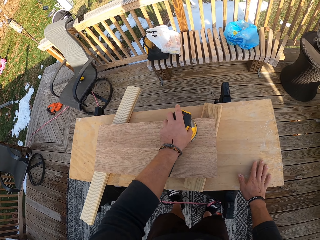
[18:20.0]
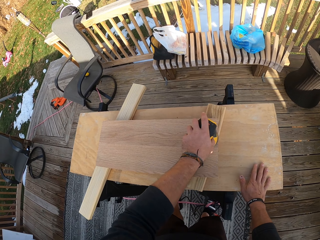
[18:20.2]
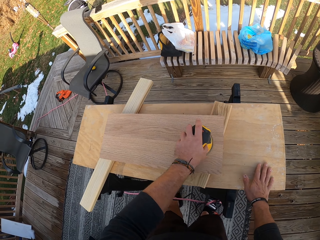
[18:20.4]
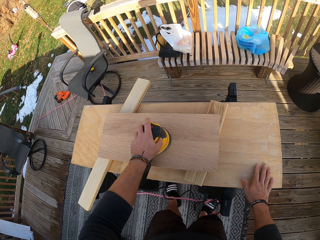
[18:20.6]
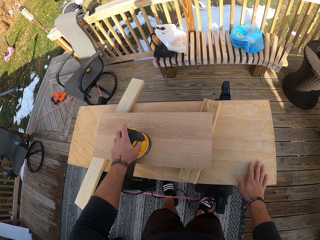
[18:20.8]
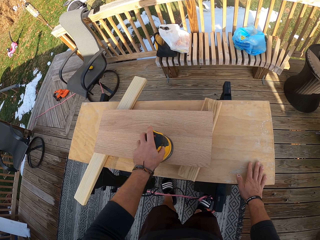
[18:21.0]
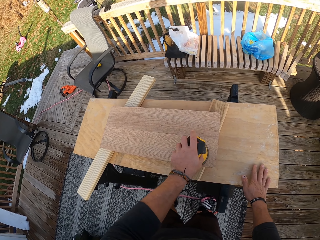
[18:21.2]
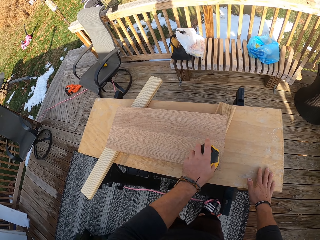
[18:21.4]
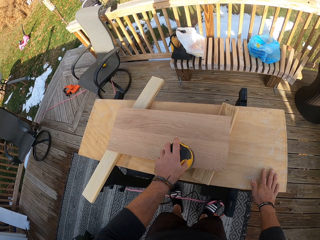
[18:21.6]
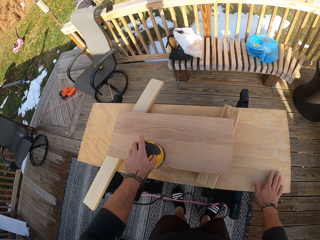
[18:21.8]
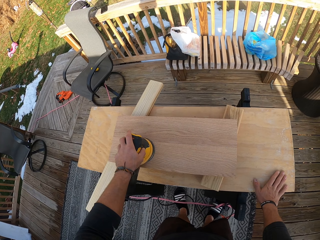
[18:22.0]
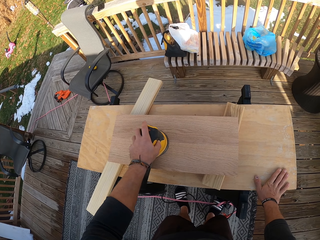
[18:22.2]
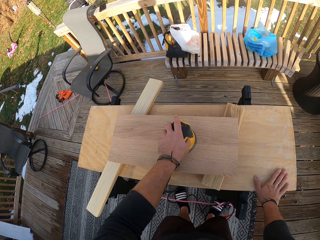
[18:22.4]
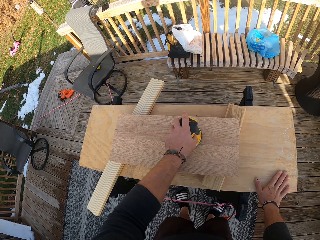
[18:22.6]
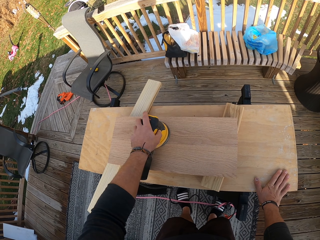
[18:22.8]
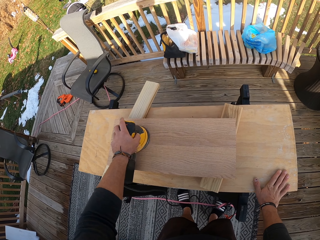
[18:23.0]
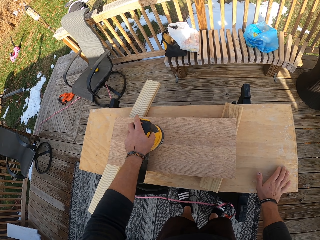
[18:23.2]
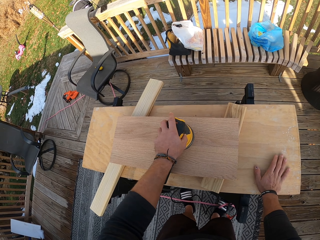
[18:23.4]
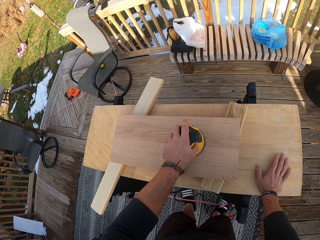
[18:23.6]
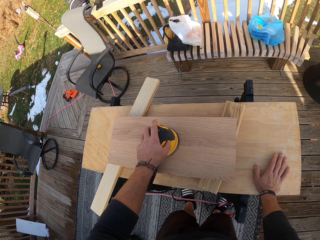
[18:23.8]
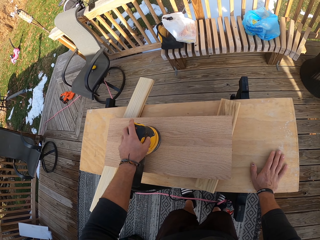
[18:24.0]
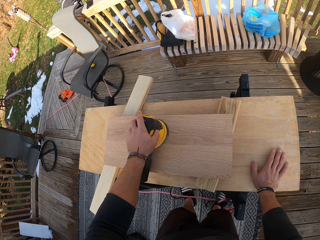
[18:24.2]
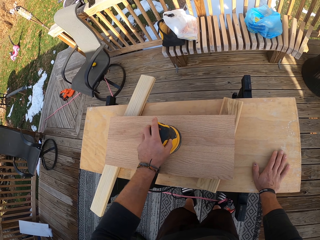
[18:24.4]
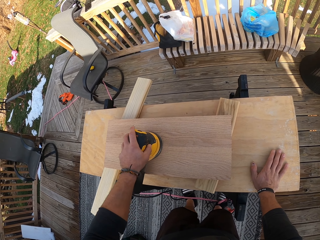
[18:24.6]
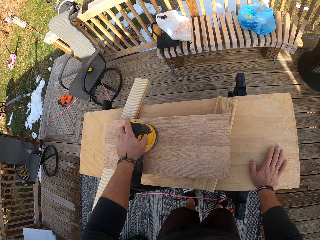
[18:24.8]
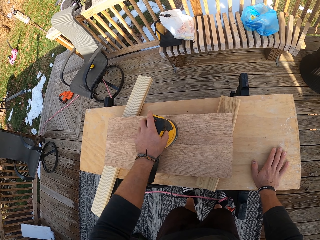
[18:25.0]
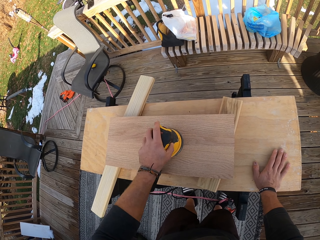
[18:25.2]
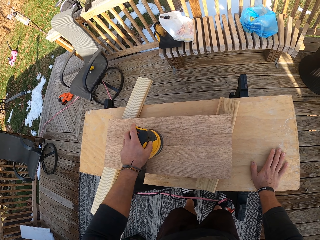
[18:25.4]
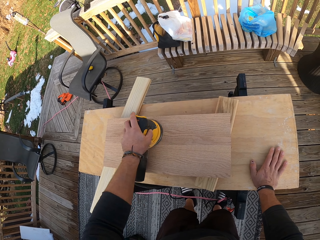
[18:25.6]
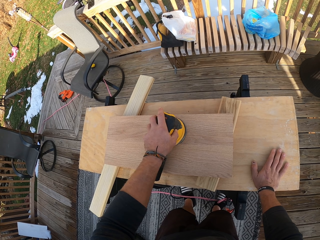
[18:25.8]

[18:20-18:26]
The camera wearer places his right hand on the table. He sands the wood.

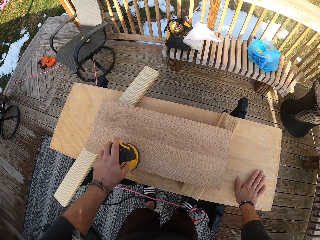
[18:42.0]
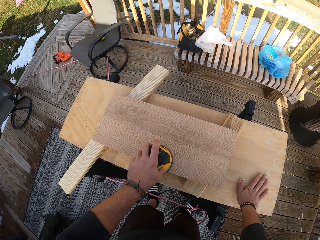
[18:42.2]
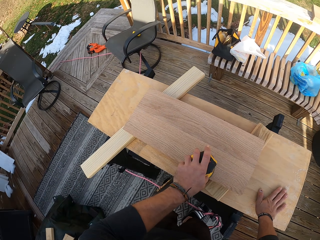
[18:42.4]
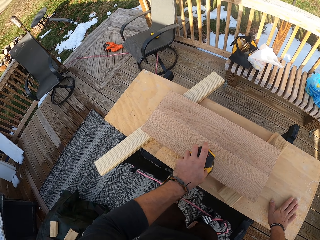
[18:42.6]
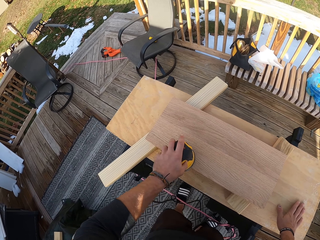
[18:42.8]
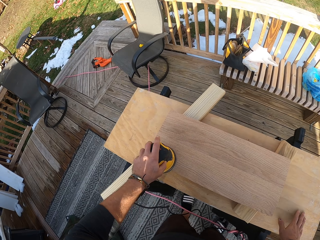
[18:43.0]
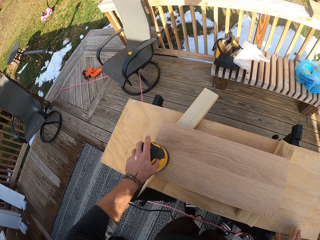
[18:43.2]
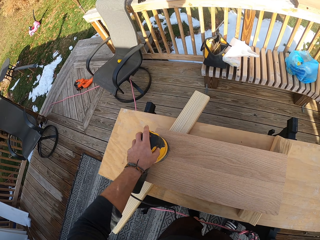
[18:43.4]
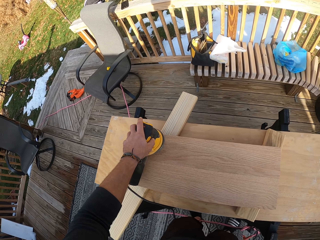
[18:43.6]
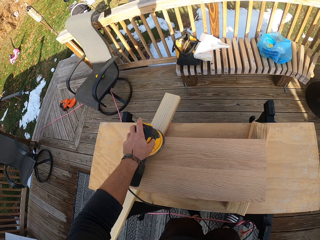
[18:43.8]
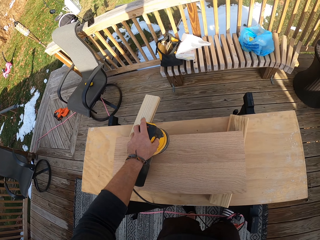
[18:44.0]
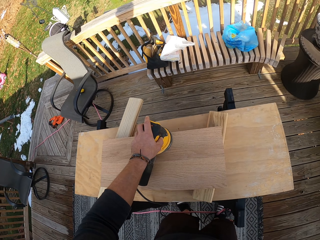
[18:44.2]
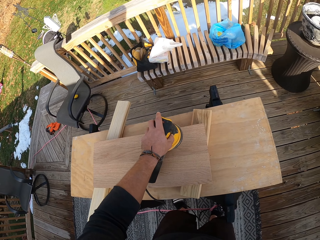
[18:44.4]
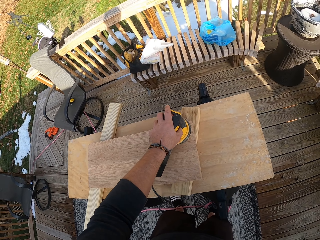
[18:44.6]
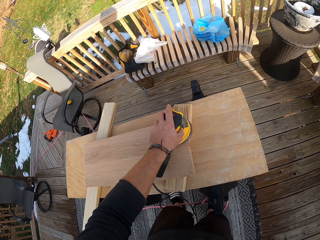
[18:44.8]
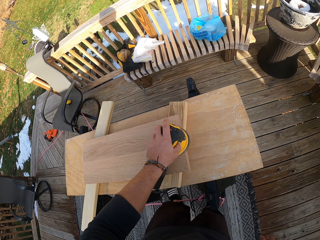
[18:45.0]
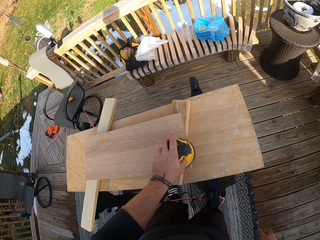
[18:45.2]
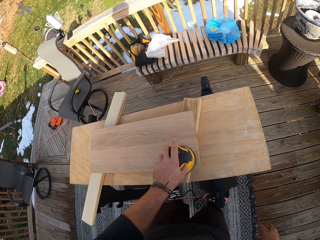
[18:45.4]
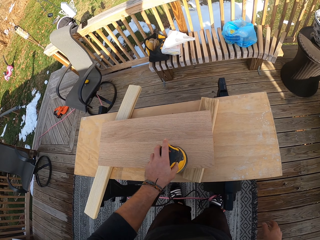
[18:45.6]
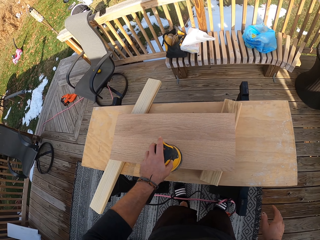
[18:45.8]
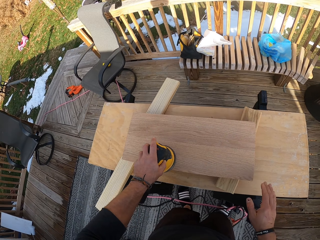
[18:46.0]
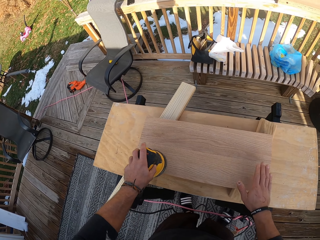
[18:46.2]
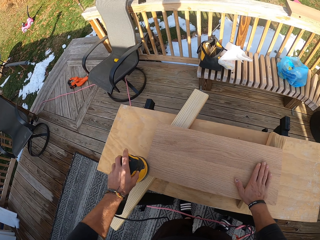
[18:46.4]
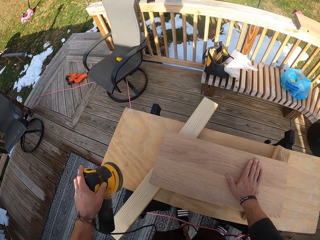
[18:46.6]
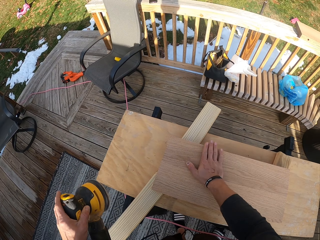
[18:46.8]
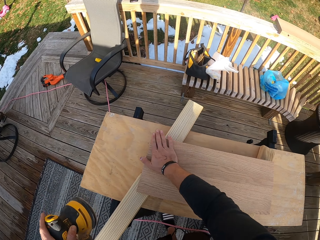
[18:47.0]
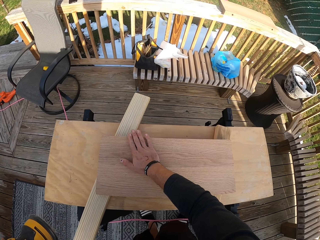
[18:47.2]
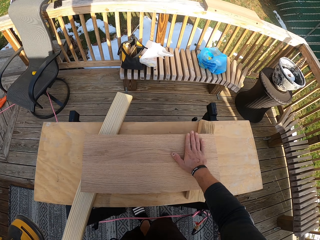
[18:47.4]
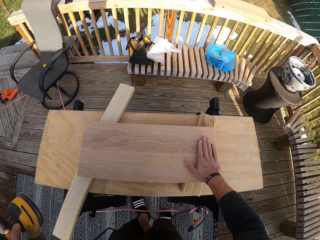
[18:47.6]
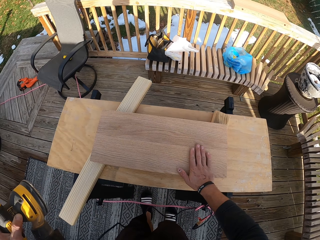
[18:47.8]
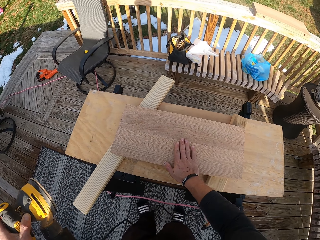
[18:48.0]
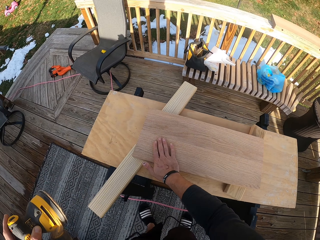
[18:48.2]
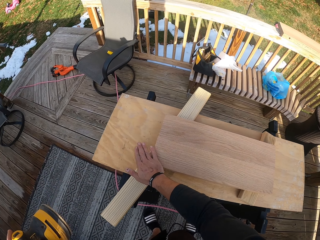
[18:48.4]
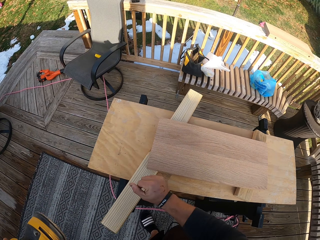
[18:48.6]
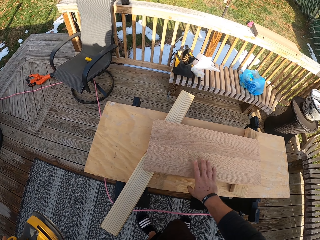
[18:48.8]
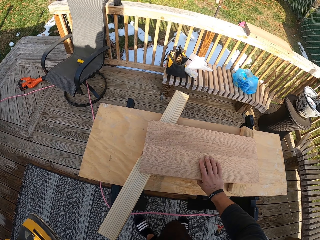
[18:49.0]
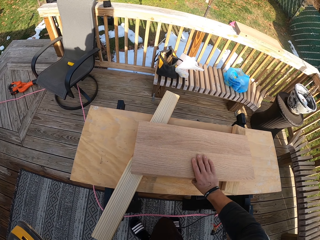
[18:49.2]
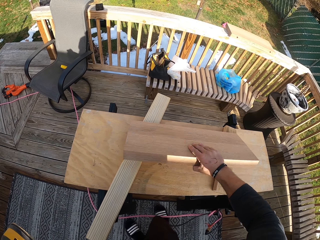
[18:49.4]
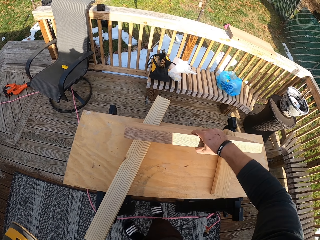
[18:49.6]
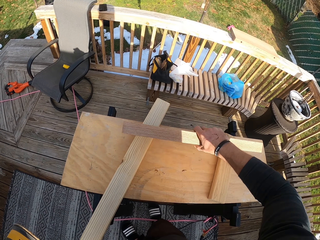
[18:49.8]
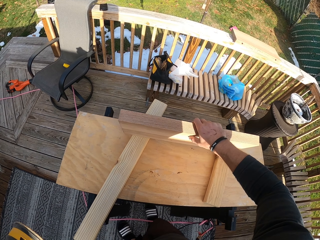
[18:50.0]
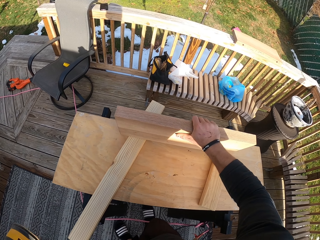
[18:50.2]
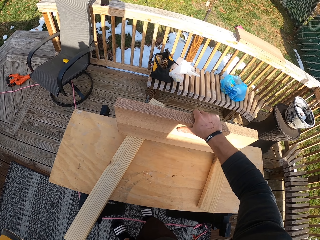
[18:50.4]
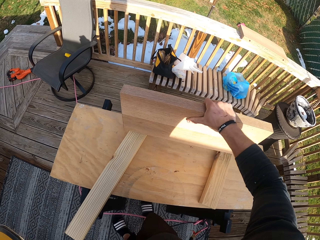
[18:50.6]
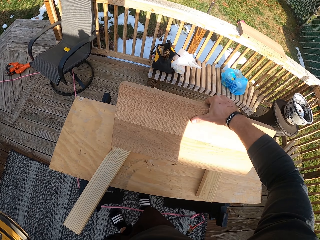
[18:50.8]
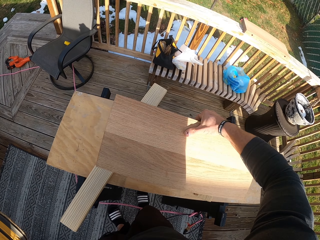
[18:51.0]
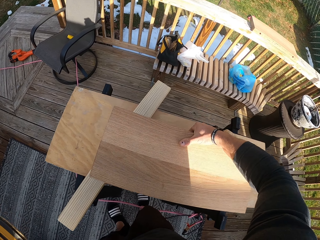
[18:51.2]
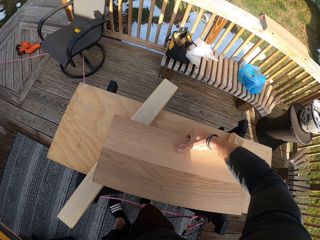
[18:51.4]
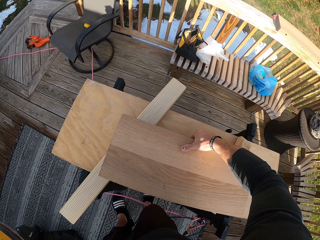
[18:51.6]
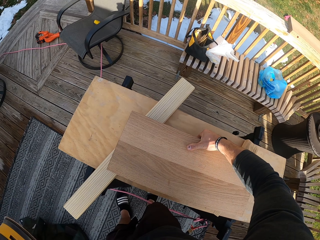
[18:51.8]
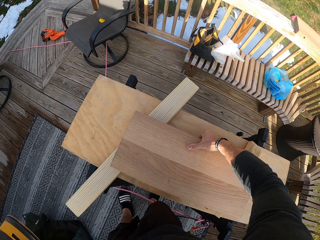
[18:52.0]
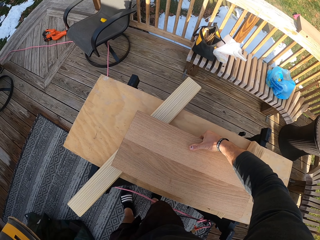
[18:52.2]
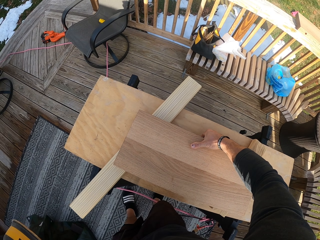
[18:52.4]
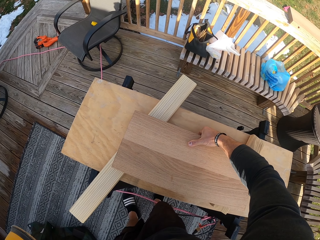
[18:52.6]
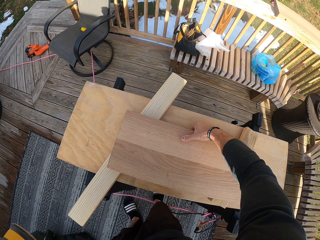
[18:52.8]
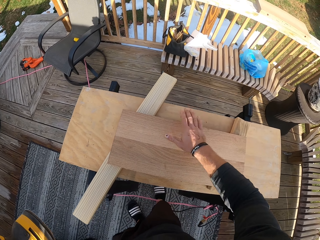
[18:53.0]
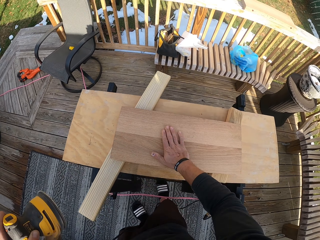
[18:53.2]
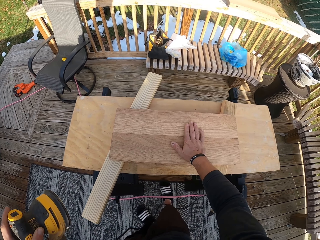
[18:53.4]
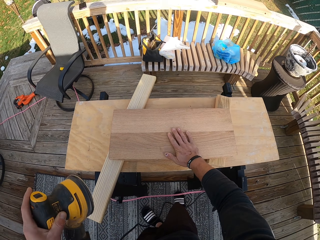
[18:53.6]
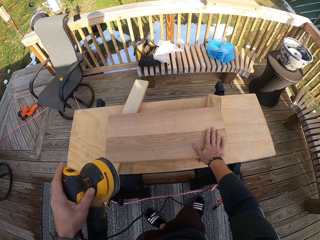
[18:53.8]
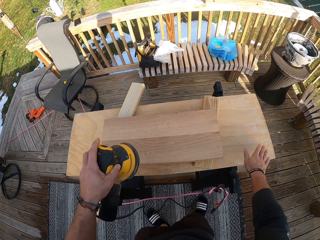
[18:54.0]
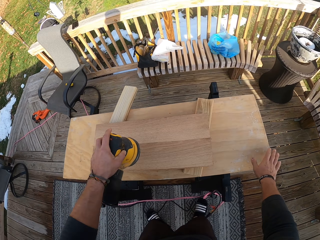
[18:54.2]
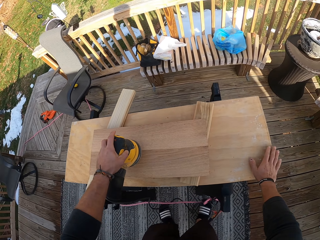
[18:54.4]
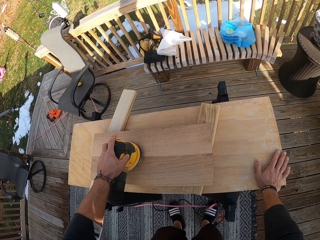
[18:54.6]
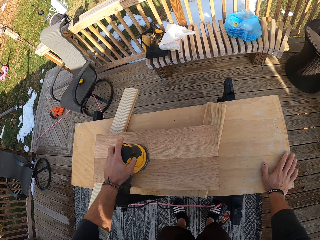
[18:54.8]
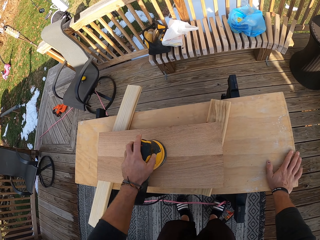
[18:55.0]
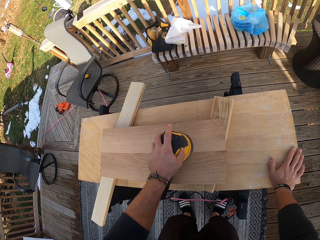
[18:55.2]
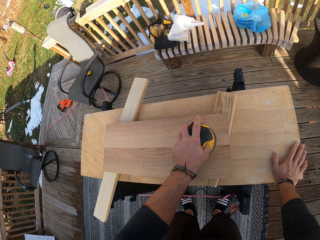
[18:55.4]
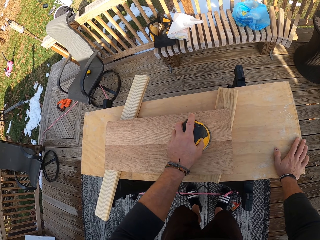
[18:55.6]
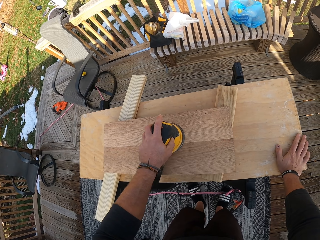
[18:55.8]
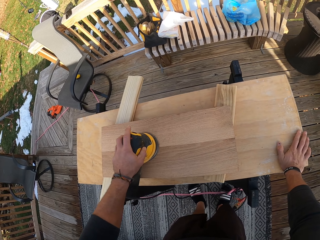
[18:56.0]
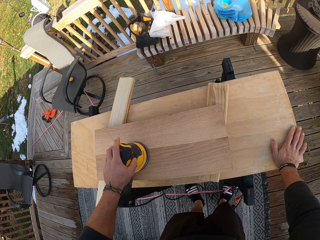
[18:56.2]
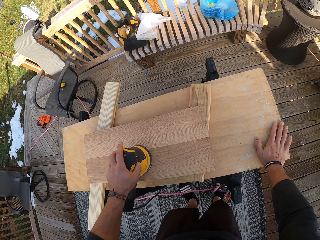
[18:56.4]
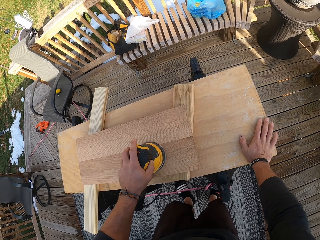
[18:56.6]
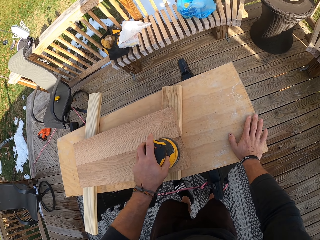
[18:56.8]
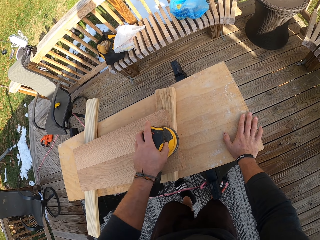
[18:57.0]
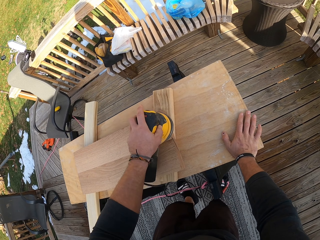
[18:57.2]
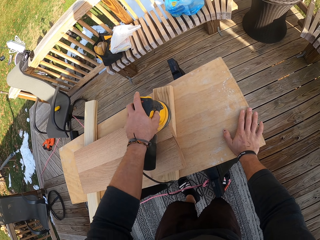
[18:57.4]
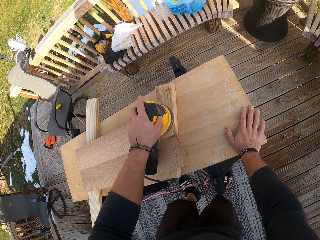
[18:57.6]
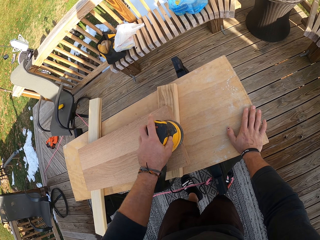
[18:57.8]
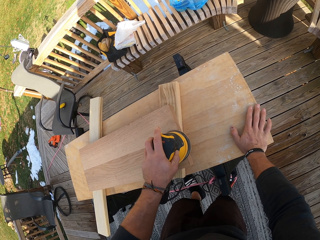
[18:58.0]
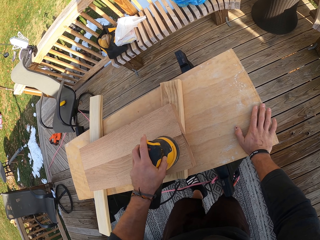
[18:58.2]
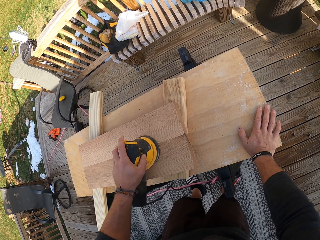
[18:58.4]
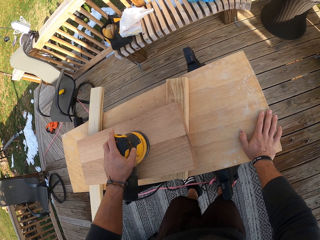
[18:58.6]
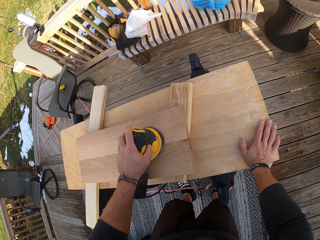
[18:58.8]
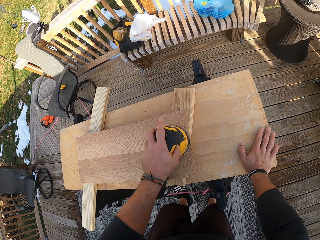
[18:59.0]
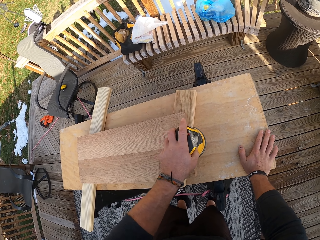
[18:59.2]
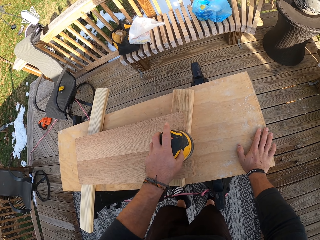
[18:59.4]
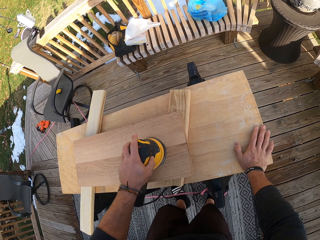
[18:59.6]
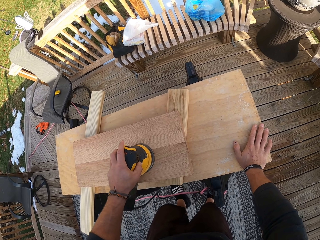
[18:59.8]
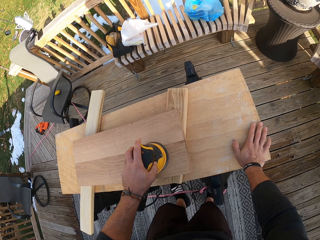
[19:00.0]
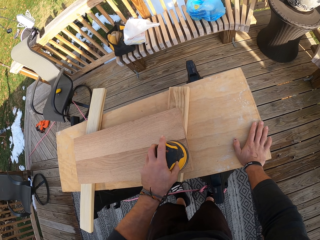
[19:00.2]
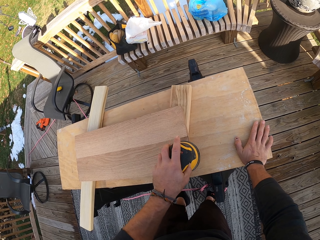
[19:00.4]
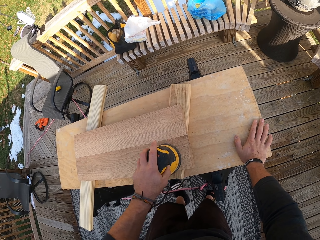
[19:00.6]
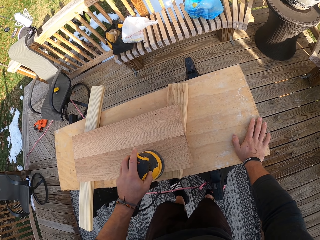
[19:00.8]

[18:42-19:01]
The camera wearer removes his right hand from the wood. He wipes the surface of the wood on the table with his right hand. He turns the wood on the table to the other side with his right hand. He lifts the wood. He wipes the surface of the wood on the table with his right hand. He places his right hand on the table. He smoothens the wood on the table with the sander in his left hand.
